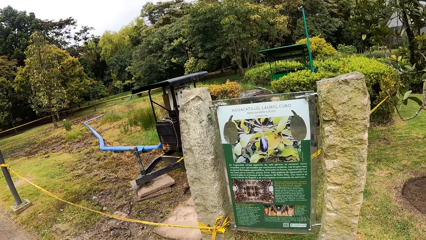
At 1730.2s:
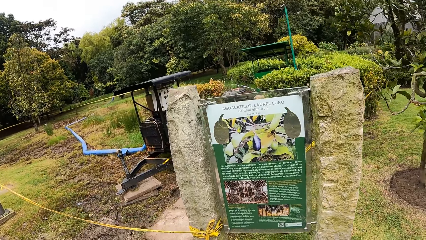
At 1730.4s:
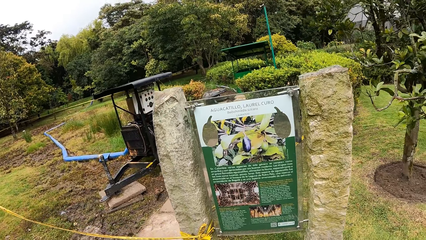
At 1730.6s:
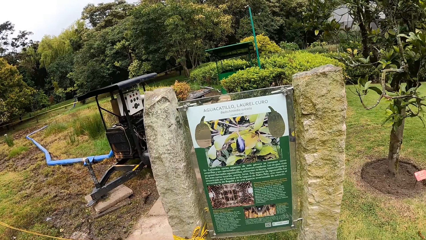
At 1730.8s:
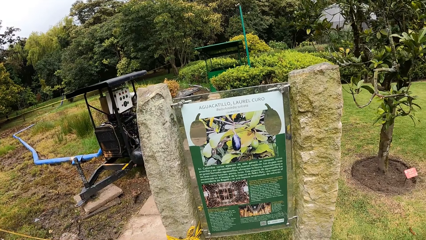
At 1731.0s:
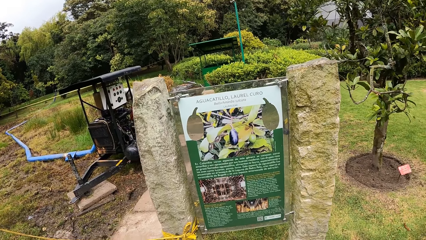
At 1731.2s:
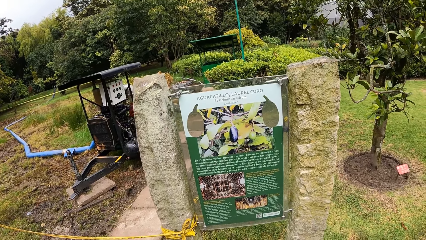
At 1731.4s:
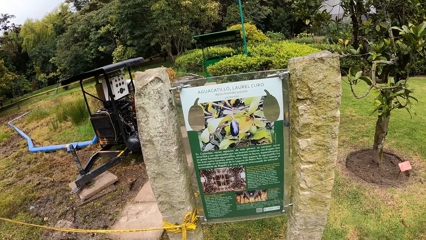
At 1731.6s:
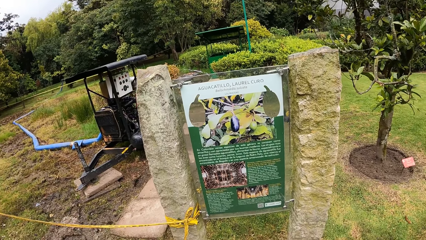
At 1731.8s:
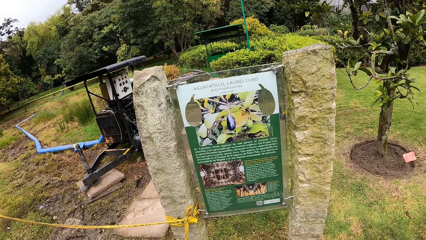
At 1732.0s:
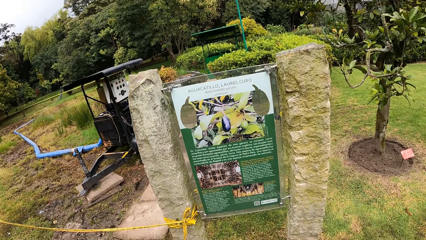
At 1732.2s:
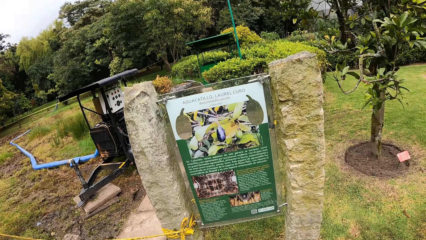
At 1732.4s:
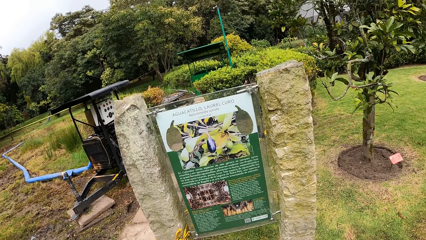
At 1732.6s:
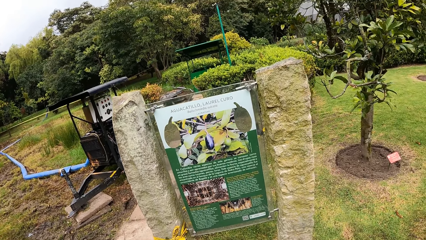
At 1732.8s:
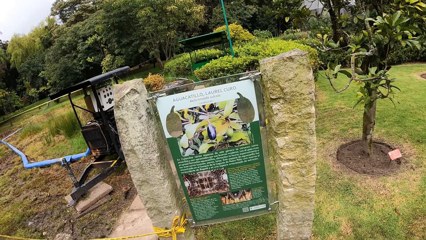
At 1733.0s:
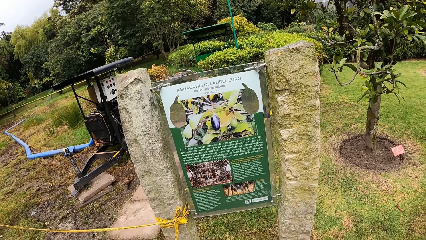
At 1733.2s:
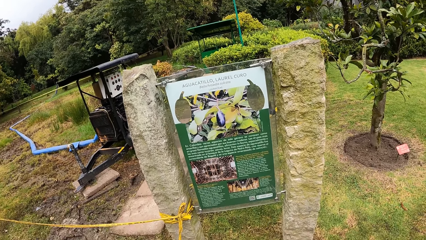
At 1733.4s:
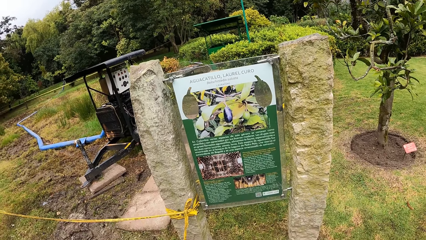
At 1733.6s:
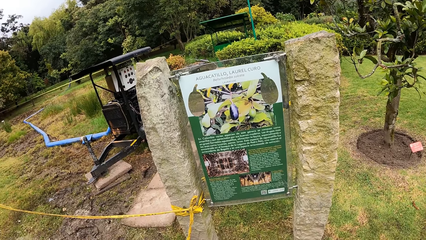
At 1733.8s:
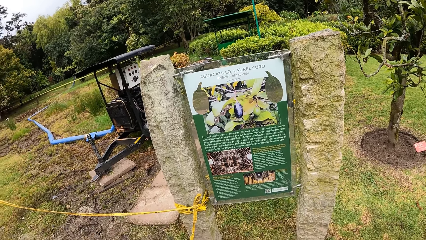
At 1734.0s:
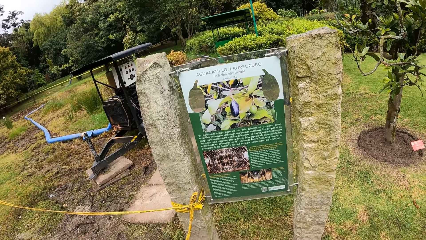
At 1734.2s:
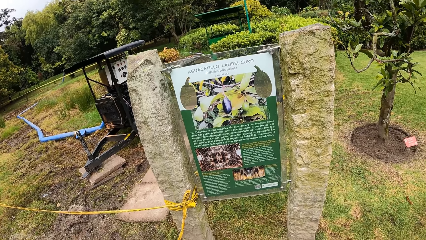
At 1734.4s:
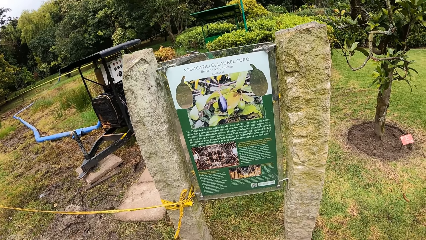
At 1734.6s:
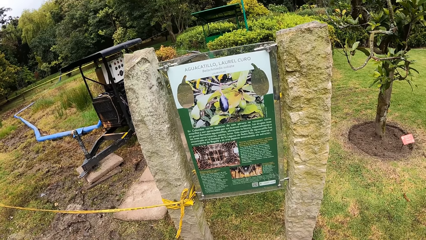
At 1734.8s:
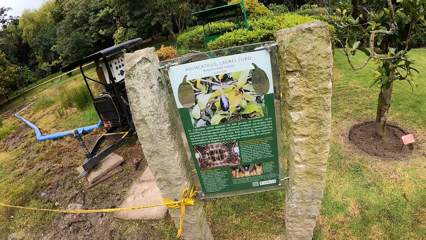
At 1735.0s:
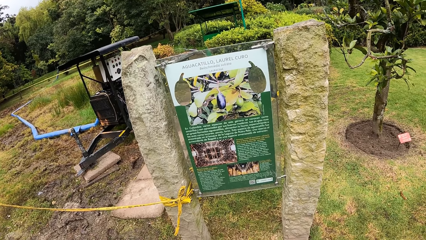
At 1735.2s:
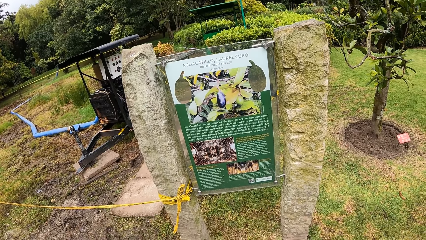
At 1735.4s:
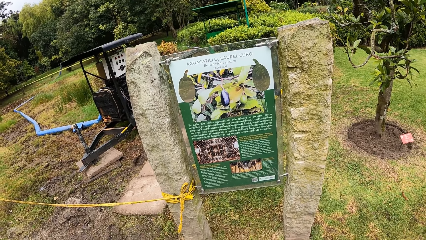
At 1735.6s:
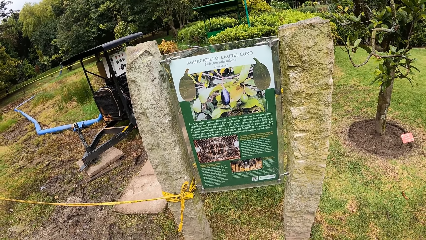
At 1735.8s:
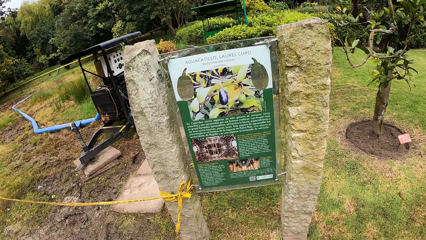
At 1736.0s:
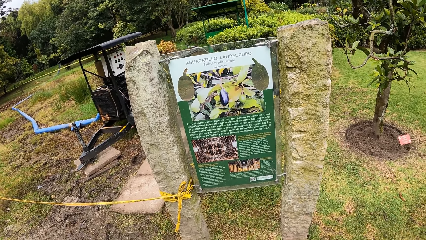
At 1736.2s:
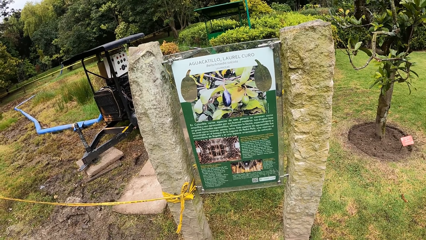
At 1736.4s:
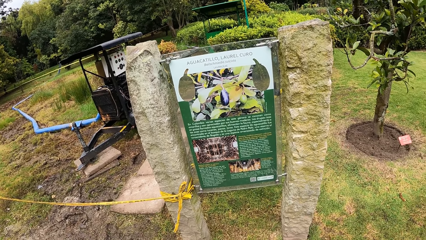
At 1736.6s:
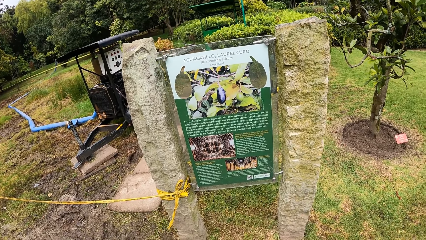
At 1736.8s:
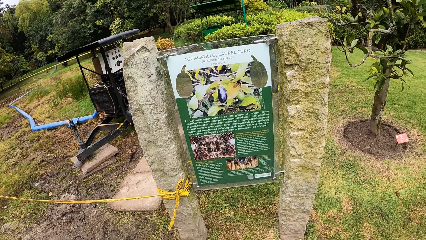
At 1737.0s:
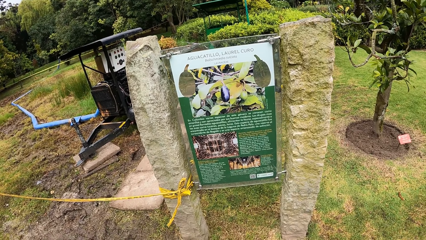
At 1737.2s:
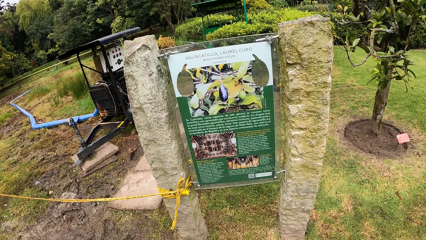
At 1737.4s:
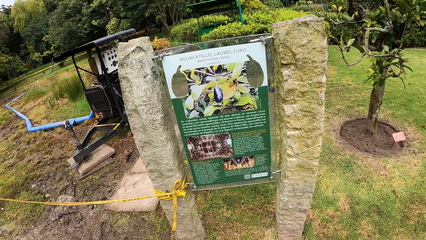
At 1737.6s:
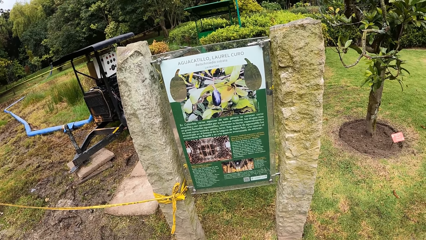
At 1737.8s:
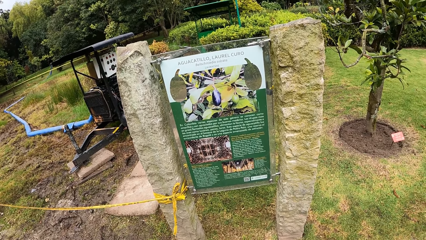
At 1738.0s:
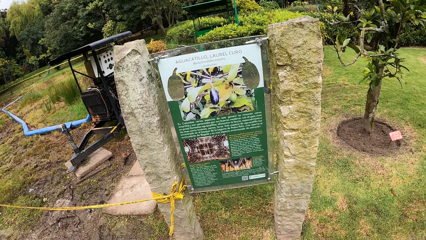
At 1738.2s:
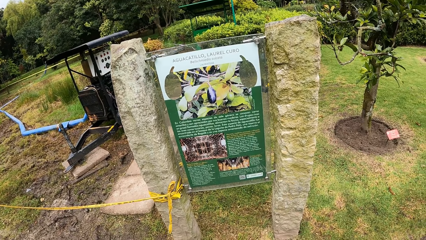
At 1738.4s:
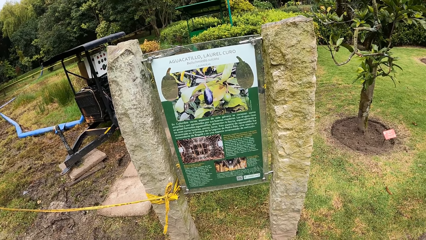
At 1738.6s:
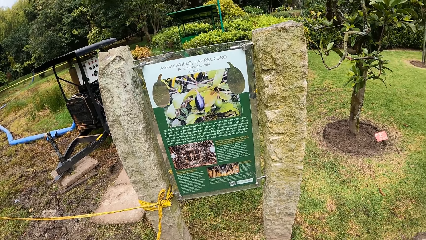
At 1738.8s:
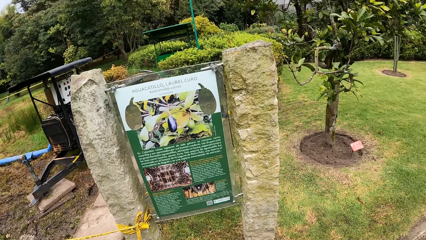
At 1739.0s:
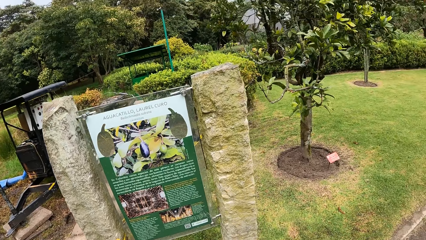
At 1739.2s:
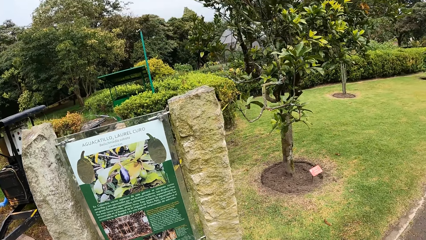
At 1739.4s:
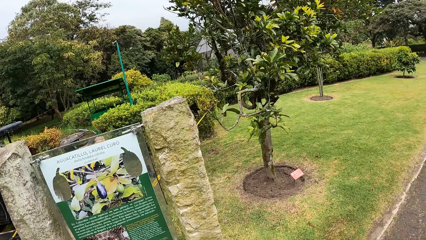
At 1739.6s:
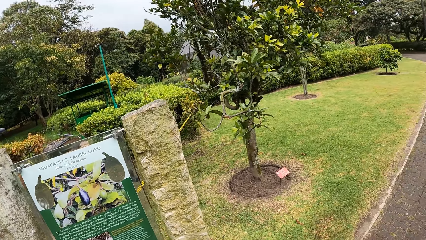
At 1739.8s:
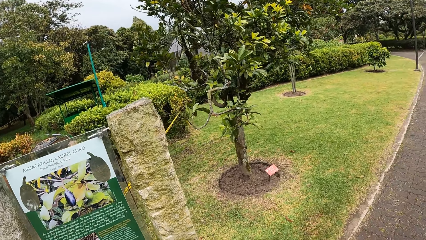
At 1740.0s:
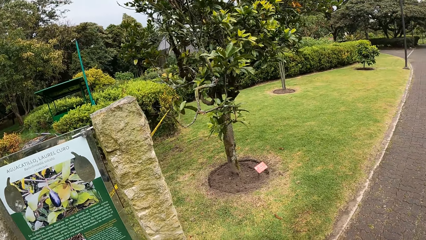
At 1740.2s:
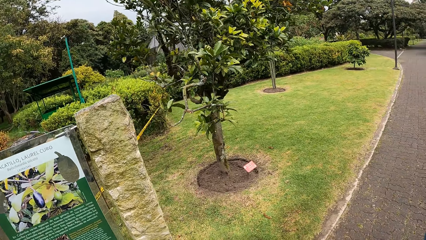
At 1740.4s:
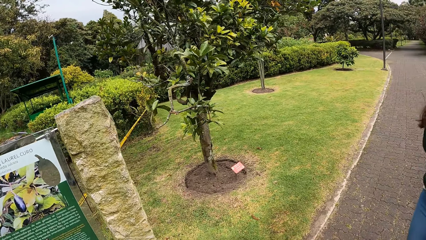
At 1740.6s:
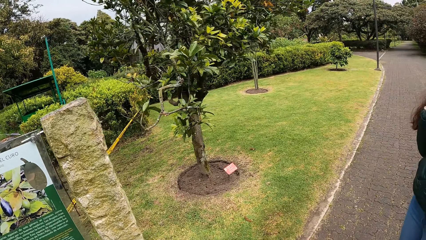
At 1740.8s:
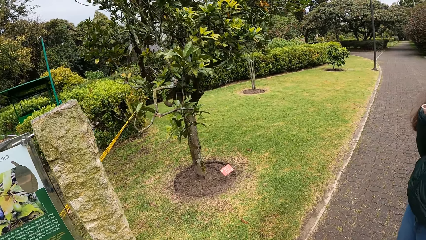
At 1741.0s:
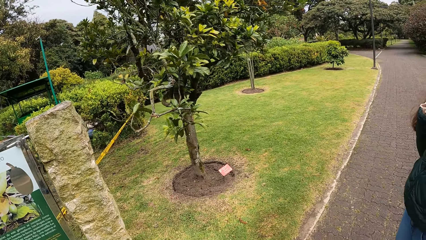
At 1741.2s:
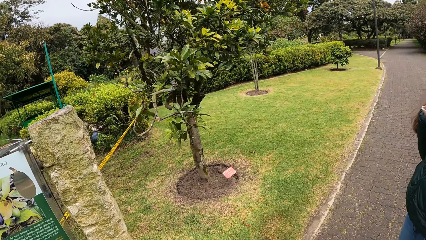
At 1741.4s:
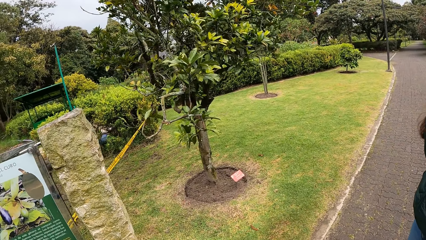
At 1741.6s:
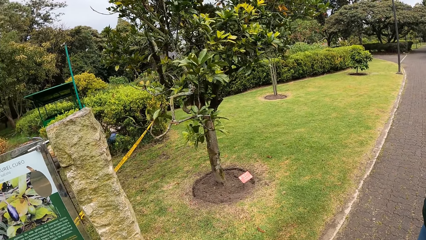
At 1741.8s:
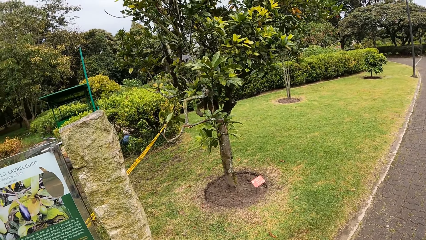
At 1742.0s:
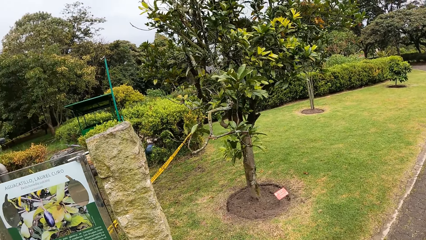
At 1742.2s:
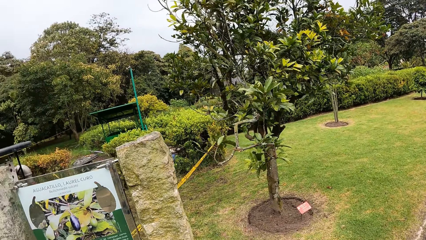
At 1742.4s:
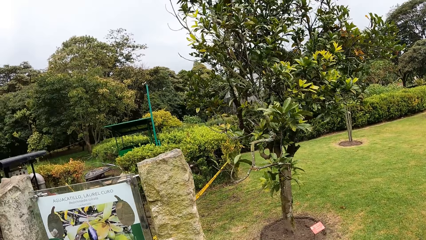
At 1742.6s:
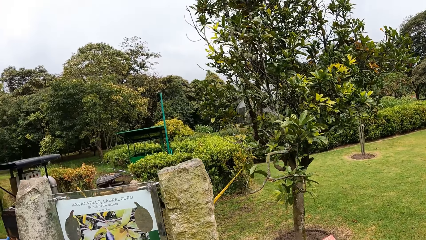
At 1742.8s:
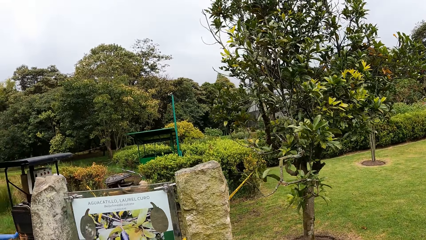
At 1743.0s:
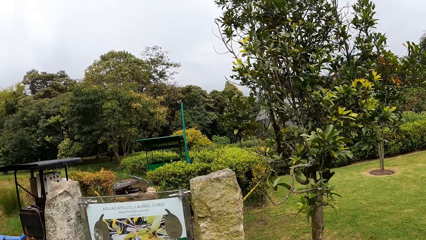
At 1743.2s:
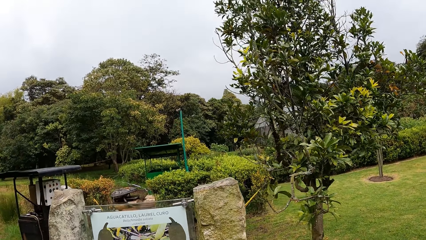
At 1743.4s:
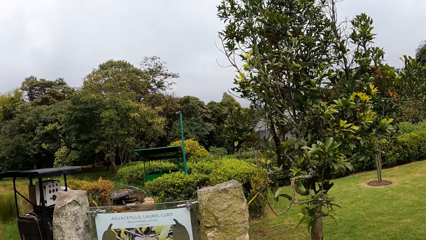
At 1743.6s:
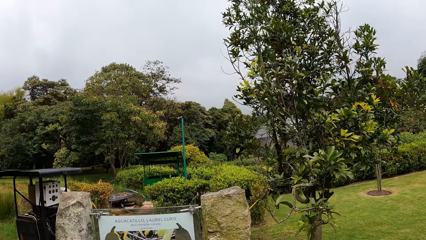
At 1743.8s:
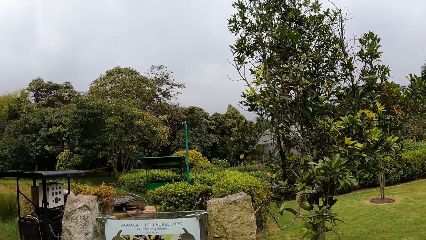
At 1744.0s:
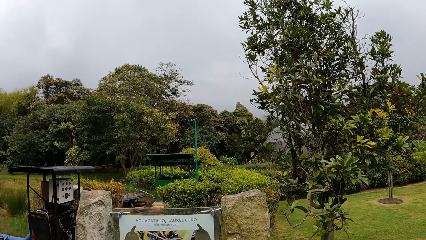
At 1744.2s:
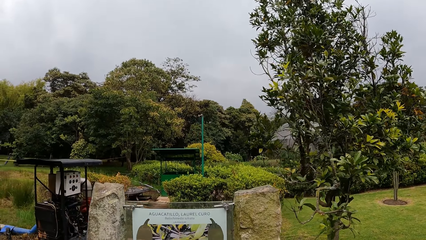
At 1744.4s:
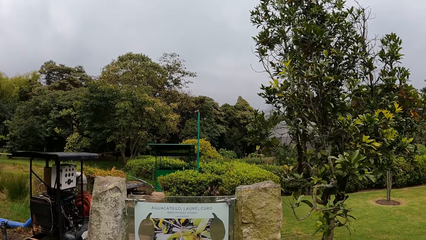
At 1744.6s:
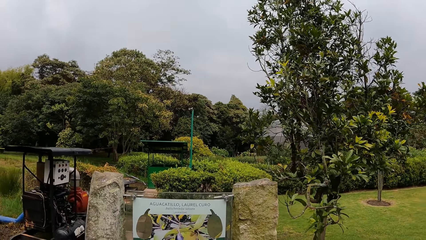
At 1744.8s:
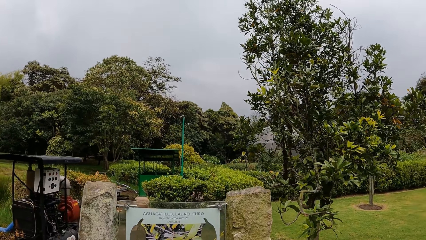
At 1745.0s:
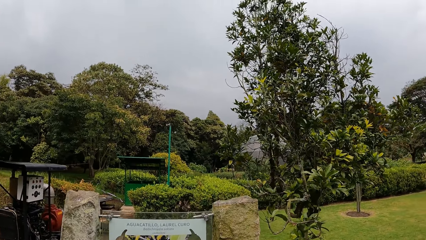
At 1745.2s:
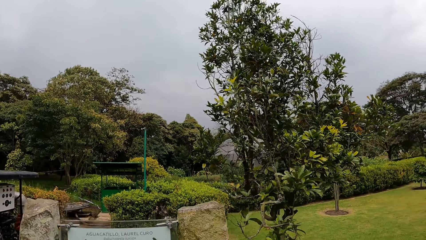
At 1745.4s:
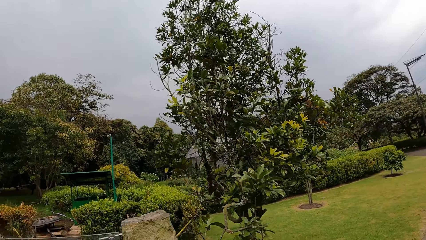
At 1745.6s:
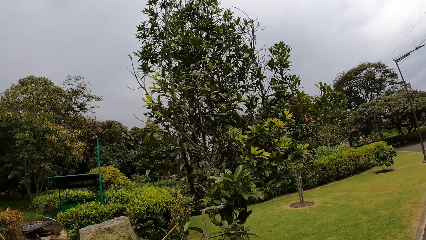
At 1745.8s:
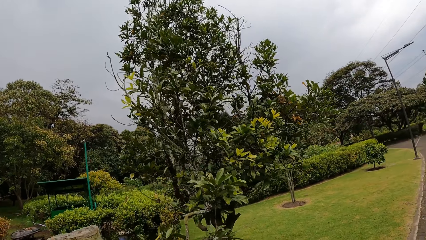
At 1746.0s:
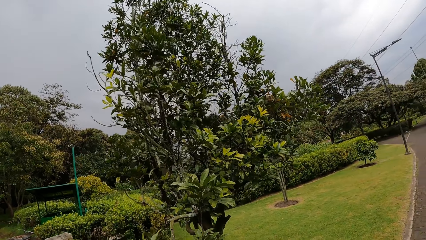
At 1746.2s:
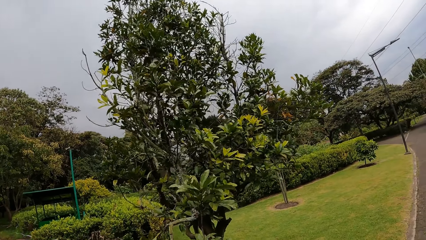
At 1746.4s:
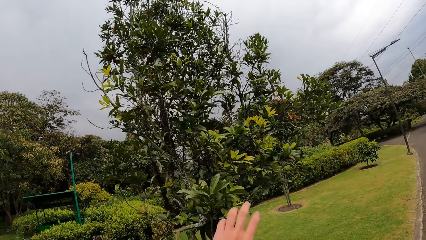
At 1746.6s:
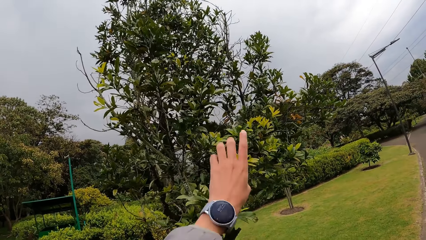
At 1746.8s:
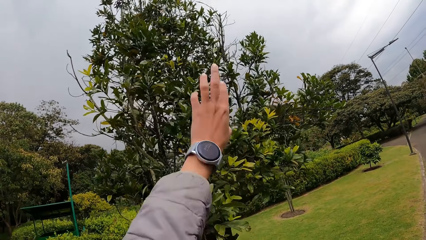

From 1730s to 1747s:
The camera wearer reads a poster or sign post. They look around the compound.
